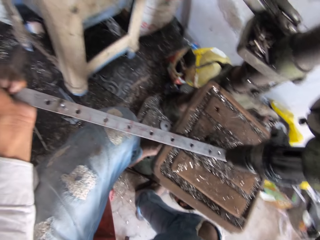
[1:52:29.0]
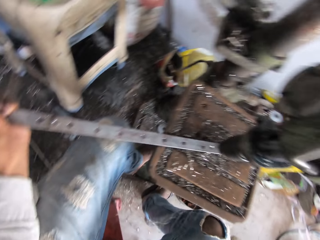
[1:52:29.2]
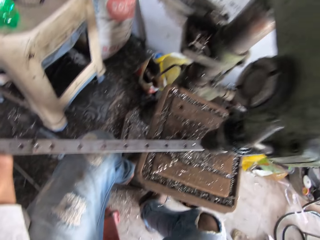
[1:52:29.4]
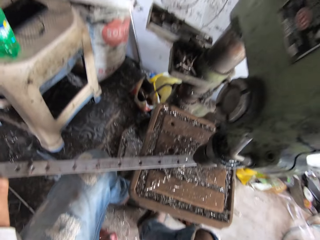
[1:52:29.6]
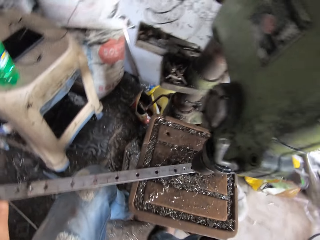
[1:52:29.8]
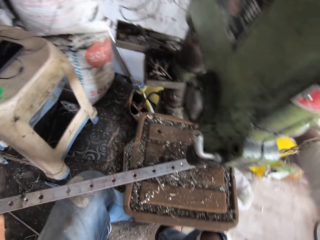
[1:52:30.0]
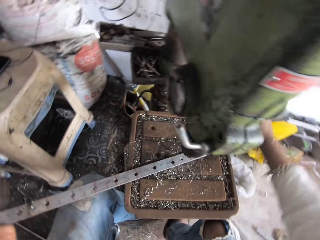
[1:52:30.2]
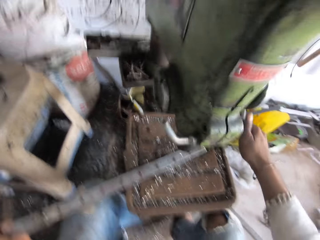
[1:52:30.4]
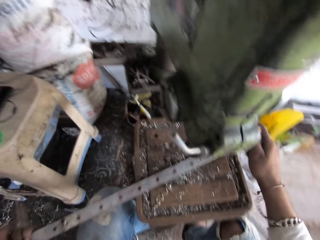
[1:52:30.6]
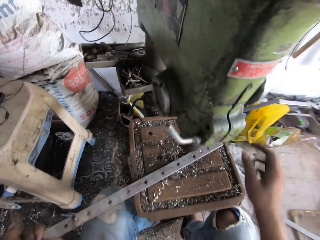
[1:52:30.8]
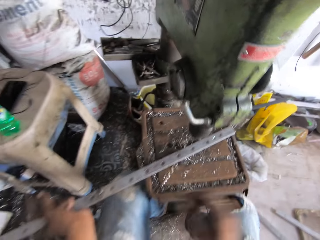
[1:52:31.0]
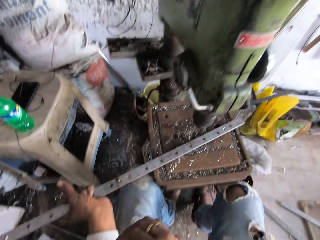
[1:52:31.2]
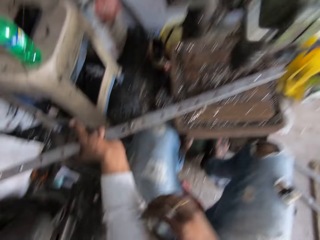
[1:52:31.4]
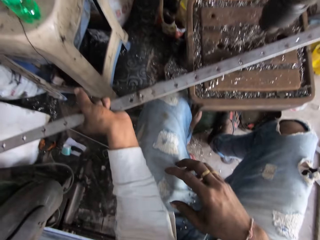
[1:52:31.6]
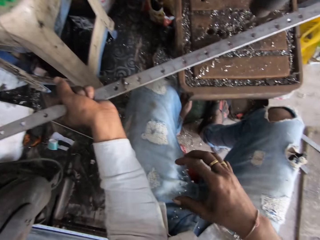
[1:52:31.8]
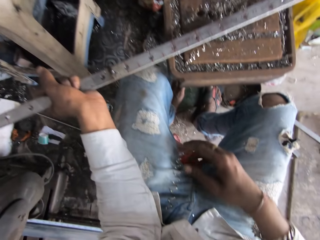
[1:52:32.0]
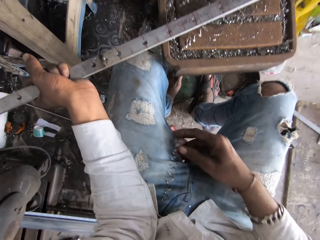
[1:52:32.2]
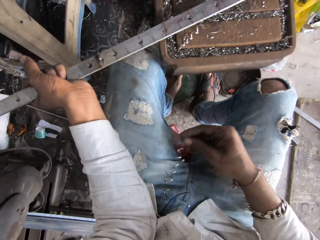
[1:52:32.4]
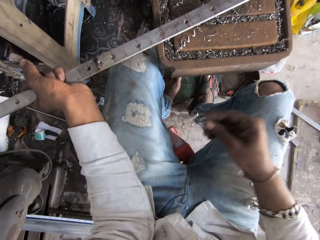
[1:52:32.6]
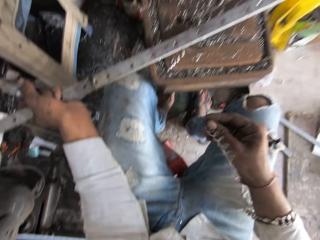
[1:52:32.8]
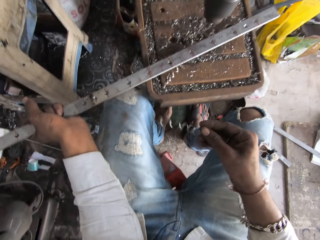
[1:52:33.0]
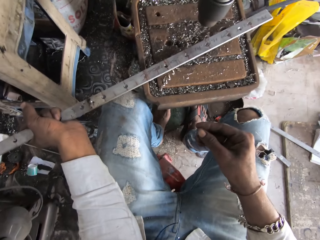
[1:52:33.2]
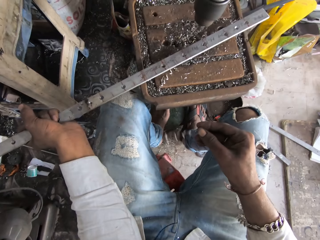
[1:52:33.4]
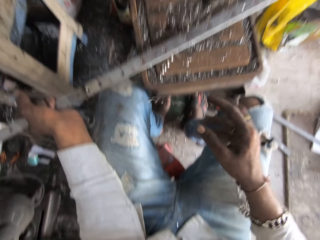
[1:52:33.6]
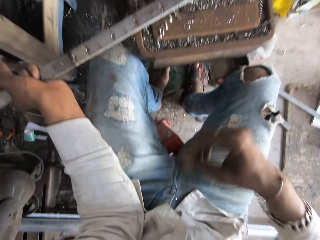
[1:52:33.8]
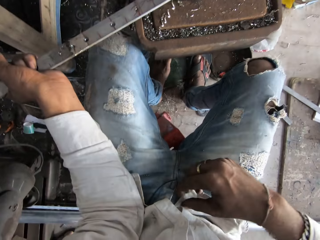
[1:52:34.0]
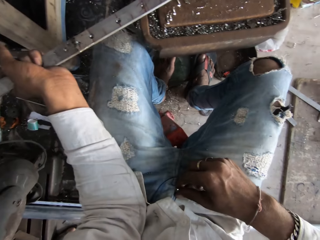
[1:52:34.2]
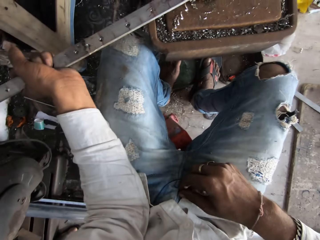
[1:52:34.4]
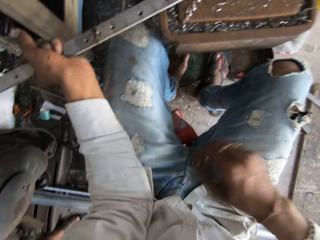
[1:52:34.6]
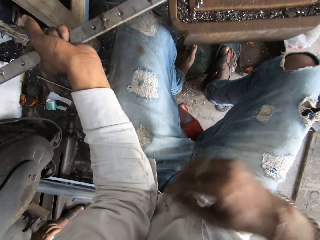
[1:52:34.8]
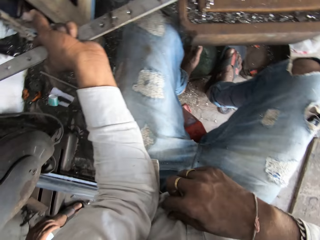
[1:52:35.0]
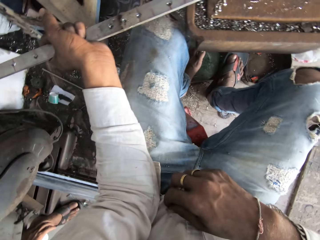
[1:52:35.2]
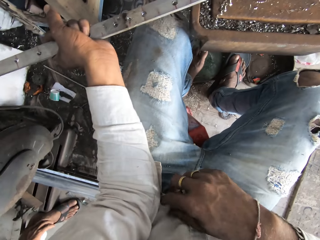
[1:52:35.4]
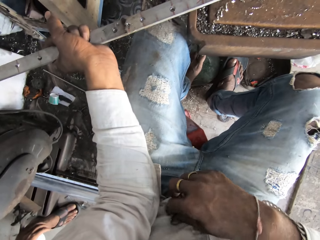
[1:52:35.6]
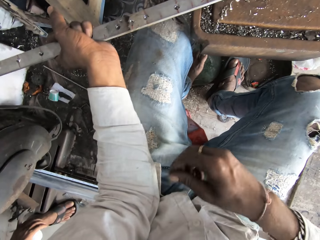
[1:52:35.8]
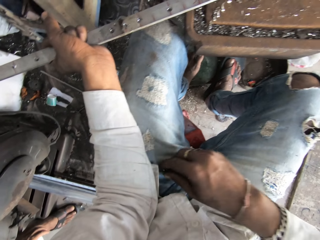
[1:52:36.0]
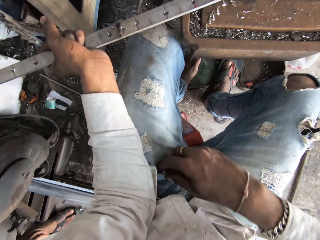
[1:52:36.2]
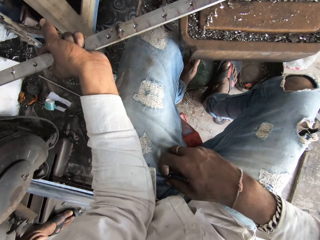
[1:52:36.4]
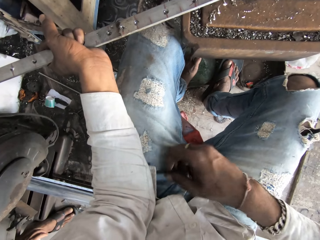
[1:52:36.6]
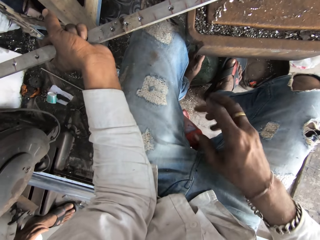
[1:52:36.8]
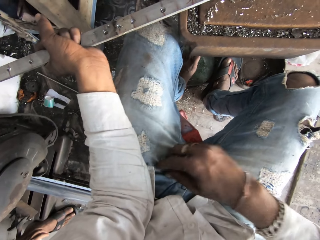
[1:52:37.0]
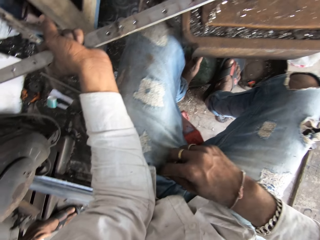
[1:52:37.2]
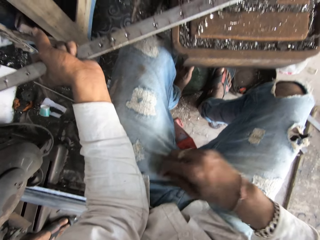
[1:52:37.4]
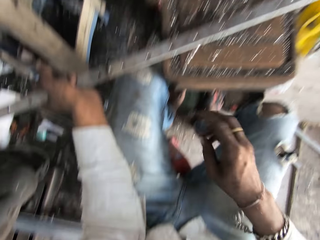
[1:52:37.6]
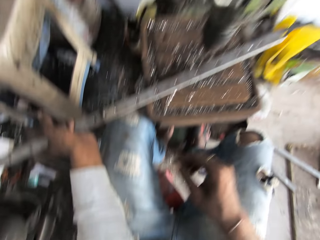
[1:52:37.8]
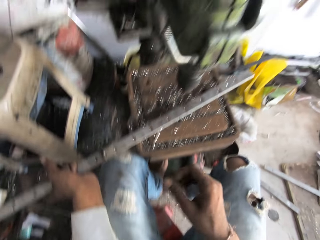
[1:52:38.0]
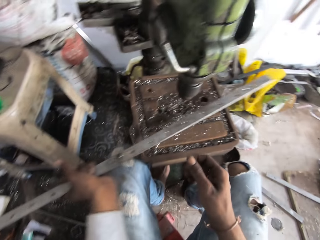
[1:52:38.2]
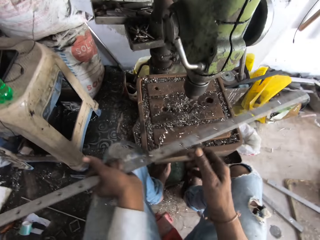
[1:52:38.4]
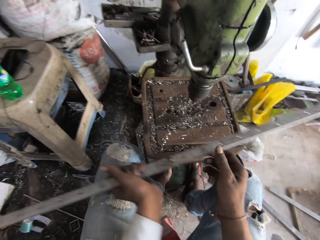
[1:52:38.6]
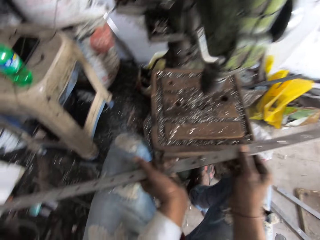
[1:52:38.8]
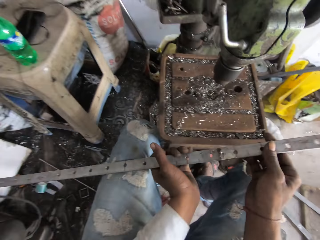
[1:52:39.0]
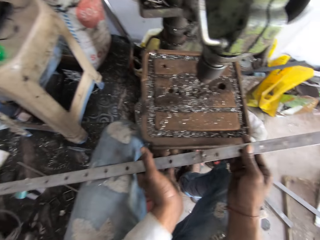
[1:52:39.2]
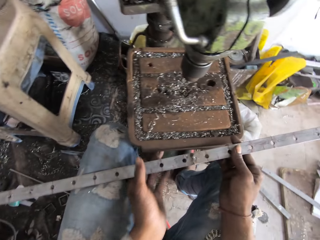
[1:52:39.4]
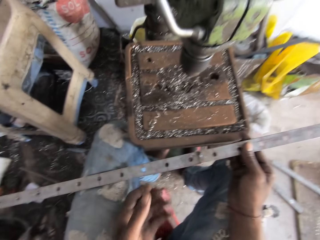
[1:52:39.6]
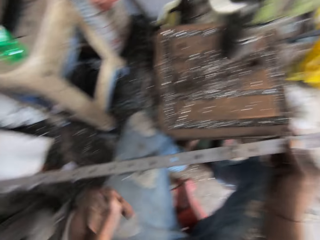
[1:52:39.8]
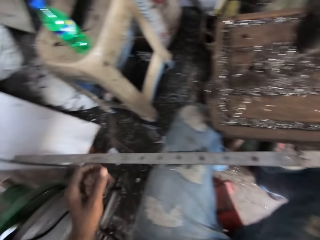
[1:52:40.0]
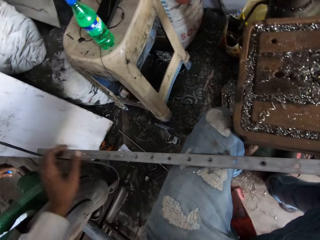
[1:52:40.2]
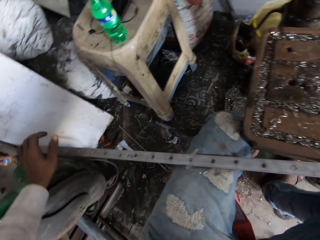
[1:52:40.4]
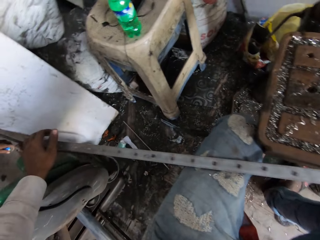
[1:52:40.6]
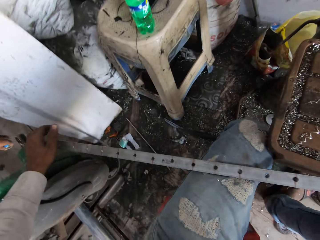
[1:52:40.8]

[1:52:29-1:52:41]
The camera wearer picks the metal dust. They remove the iron pieces from the body. They look at the metal.

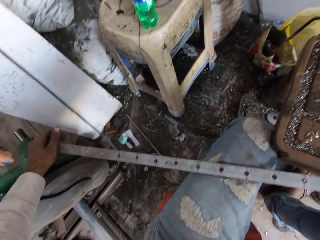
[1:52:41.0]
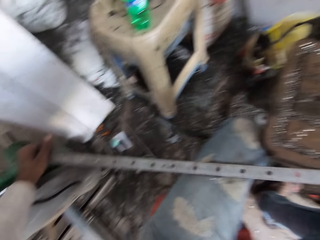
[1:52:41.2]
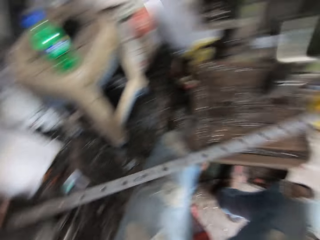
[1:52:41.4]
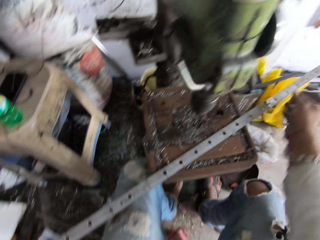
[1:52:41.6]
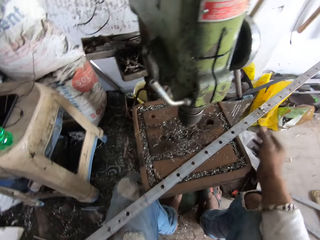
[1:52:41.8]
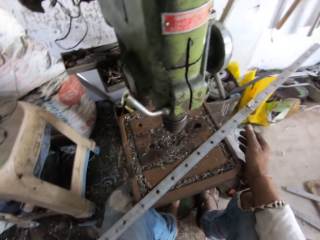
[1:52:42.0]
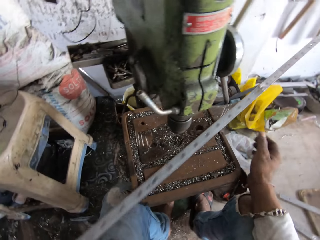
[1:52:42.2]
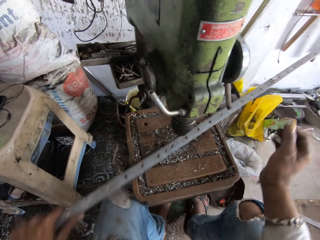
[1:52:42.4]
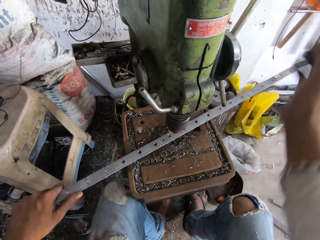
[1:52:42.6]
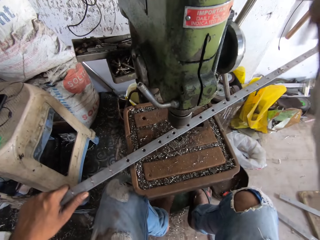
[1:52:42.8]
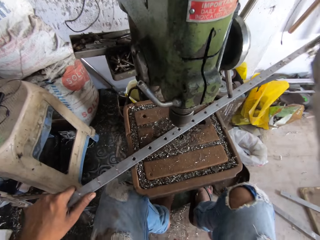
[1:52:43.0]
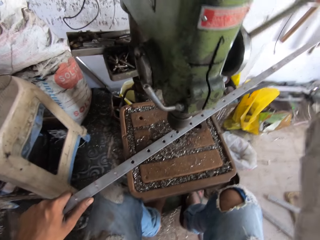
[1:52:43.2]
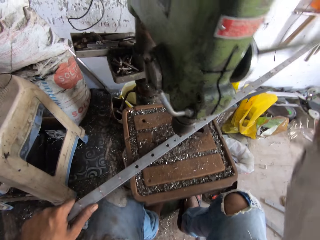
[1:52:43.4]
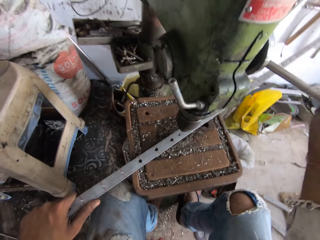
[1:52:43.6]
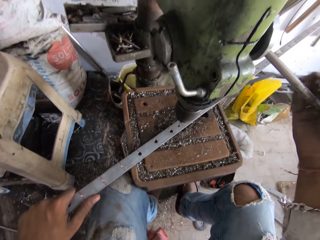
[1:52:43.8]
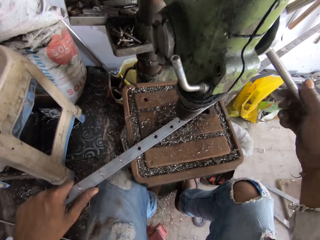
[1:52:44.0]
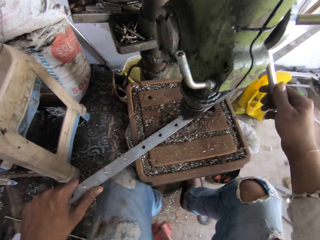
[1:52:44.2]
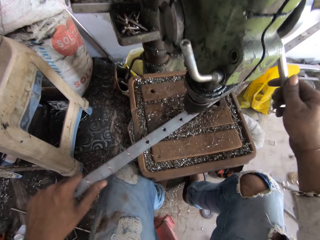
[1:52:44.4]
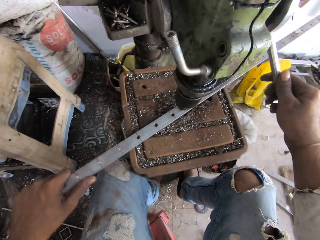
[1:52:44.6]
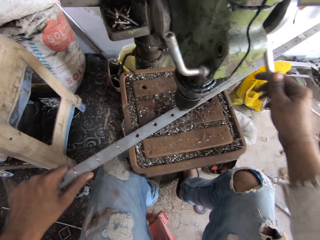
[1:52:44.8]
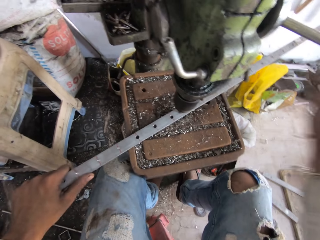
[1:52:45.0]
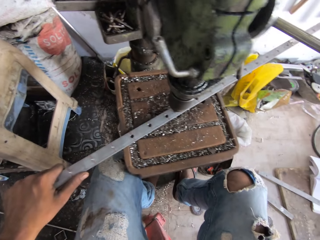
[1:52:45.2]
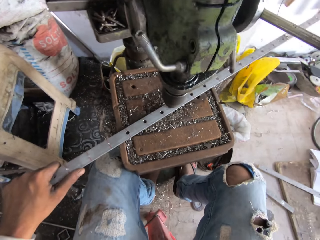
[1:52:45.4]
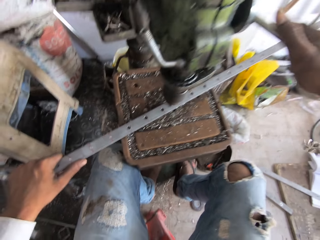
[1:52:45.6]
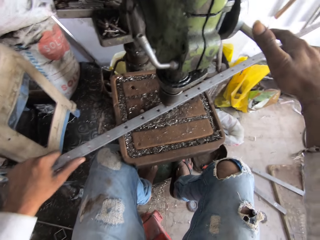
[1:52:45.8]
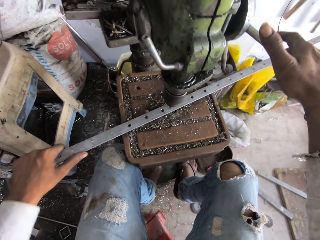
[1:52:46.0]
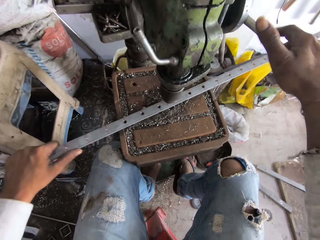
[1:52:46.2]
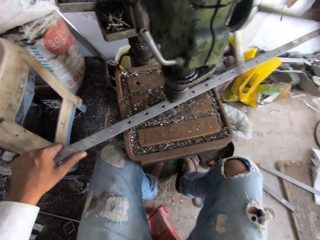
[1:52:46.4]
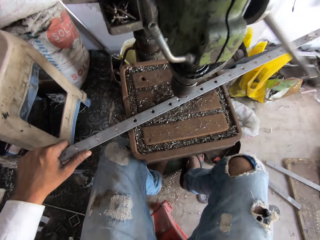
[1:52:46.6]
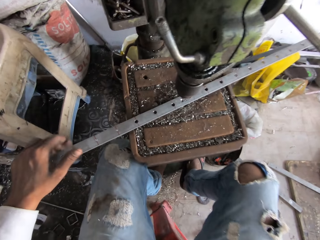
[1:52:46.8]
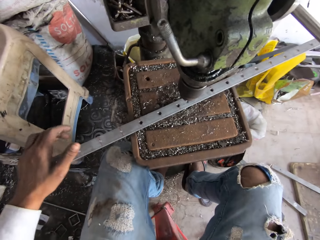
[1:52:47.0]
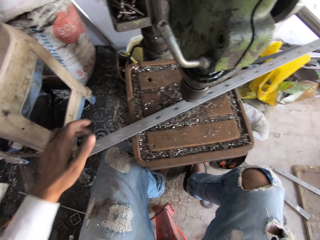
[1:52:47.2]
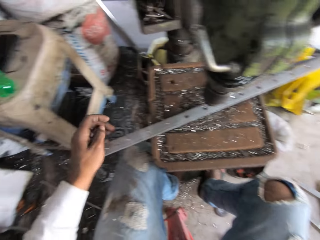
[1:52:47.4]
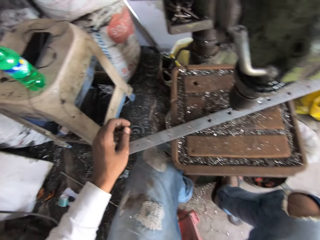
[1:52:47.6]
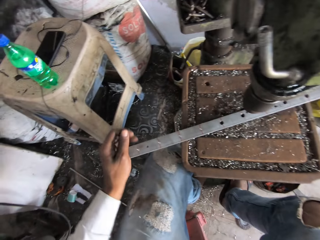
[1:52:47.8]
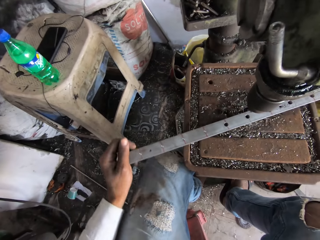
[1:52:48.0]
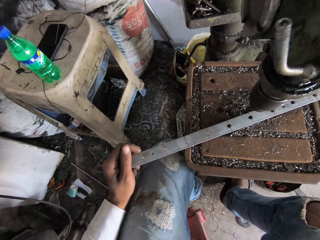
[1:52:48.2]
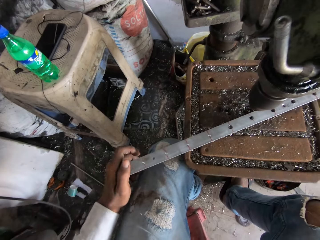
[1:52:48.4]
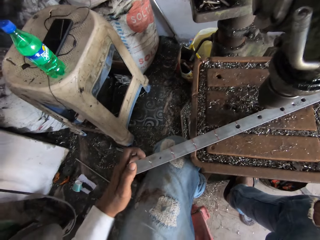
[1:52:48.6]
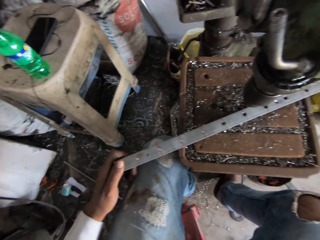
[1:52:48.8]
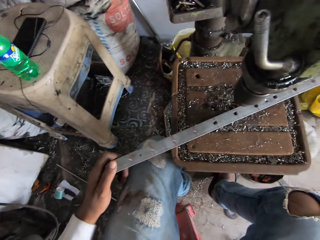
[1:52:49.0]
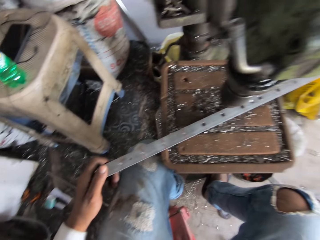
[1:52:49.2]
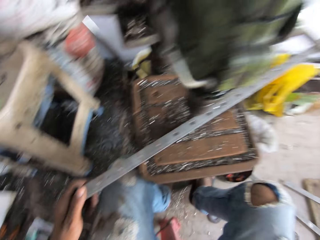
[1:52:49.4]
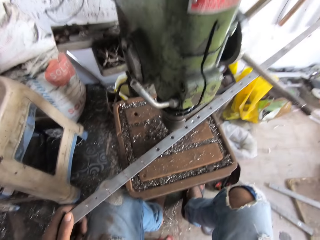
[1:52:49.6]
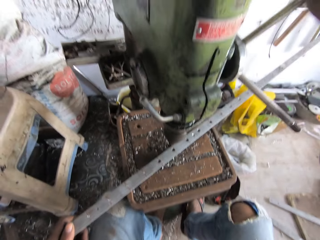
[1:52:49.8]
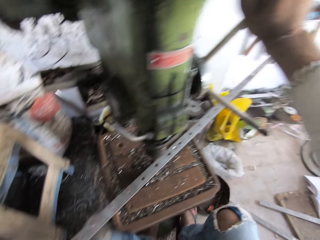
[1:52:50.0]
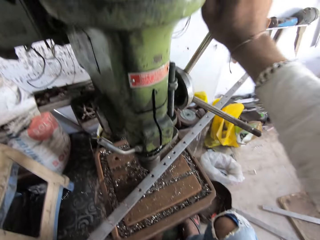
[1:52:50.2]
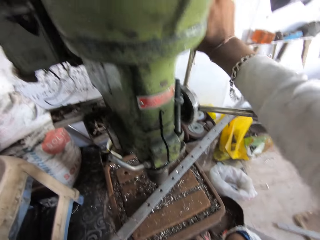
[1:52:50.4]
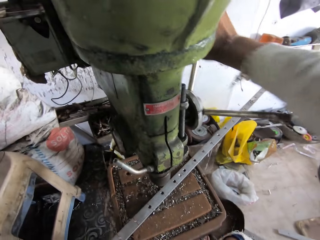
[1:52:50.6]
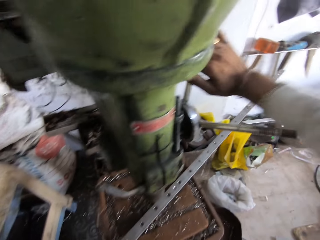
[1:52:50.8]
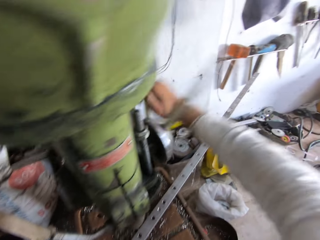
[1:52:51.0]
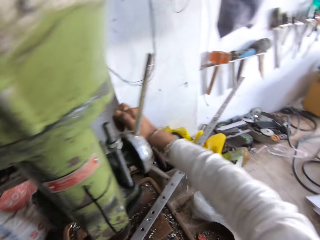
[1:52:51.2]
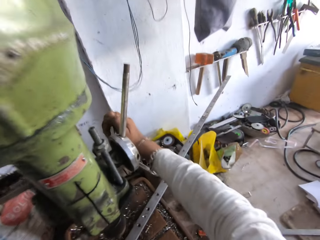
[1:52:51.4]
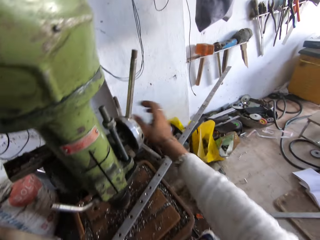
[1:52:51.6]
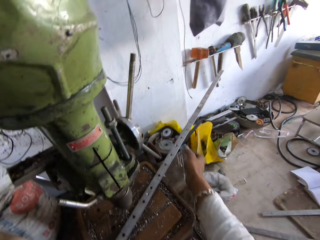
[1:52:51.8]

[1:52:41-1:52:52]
The camera wearer moves the metal sheet. He adjusts the drilling machine. He rotates the handle of the sheet metal punching machine. He adjusts the drilling machine. He drills a hole in the metal with the sheet metal punching machine. He drills the hole into the metal with the pillar drill. He moves the metal. He turns the hand wheel with the right hand.
